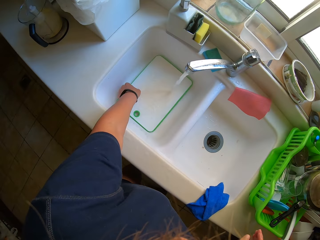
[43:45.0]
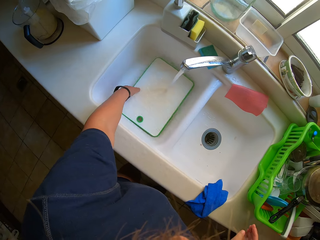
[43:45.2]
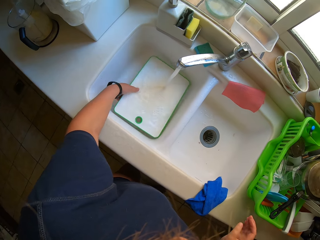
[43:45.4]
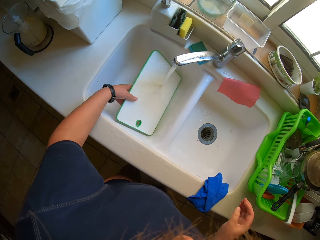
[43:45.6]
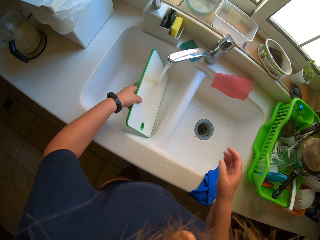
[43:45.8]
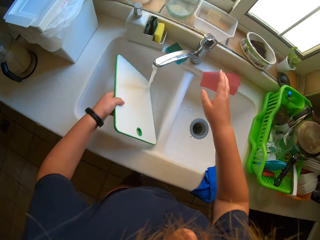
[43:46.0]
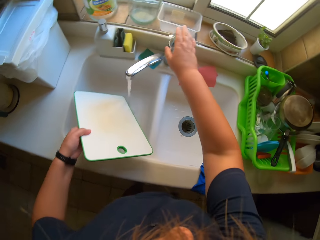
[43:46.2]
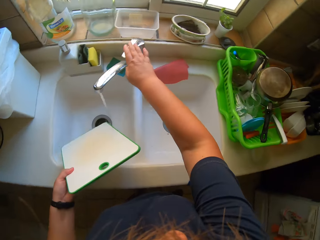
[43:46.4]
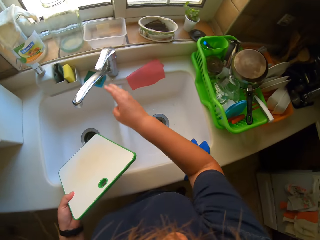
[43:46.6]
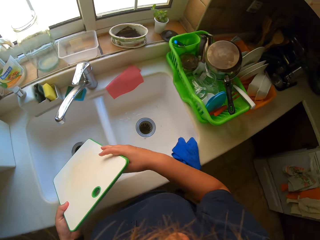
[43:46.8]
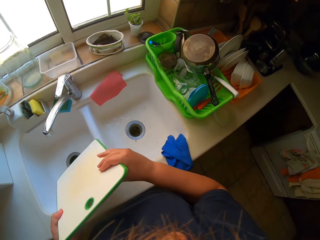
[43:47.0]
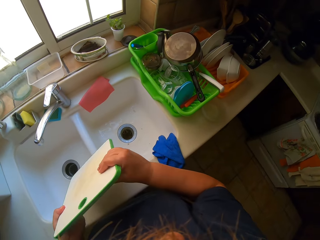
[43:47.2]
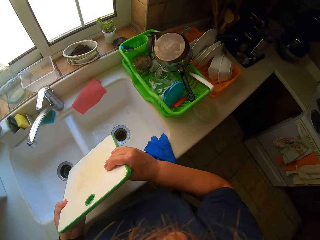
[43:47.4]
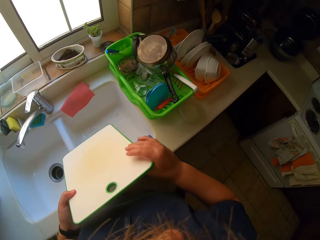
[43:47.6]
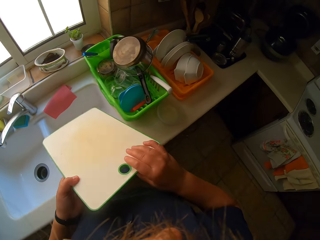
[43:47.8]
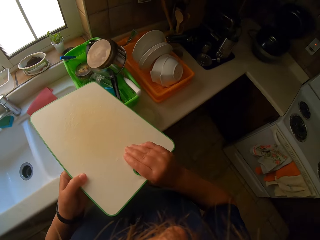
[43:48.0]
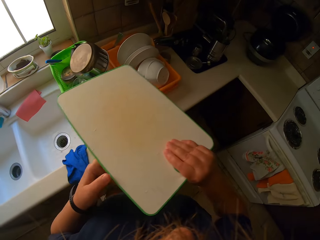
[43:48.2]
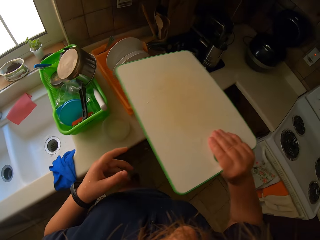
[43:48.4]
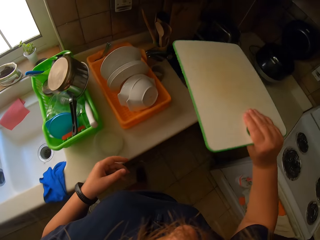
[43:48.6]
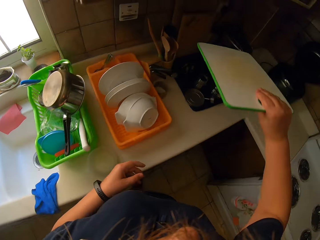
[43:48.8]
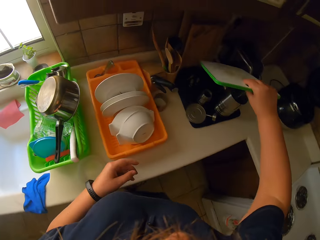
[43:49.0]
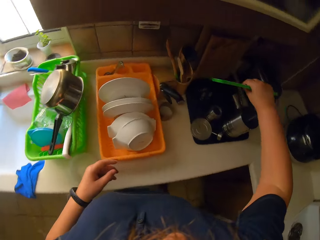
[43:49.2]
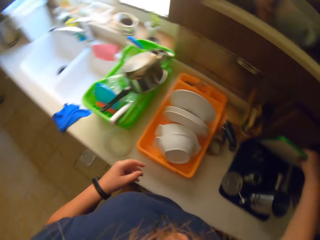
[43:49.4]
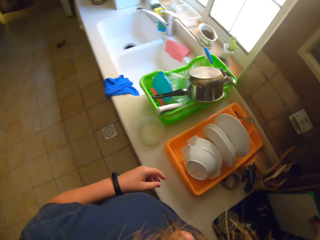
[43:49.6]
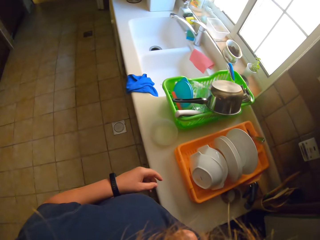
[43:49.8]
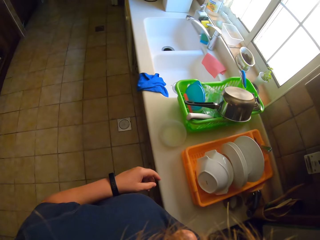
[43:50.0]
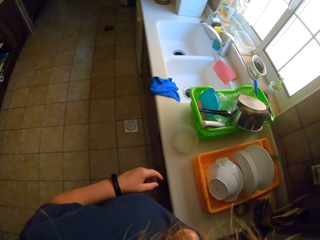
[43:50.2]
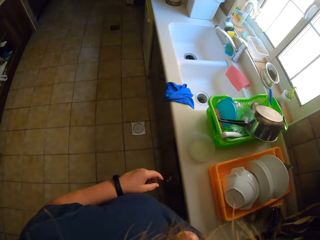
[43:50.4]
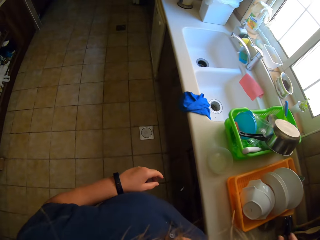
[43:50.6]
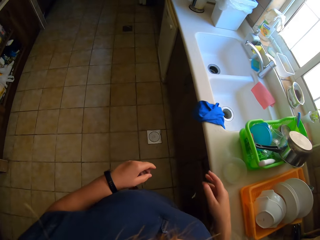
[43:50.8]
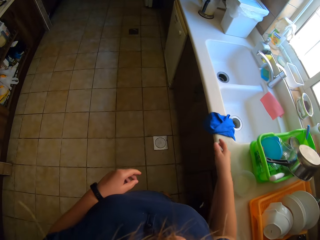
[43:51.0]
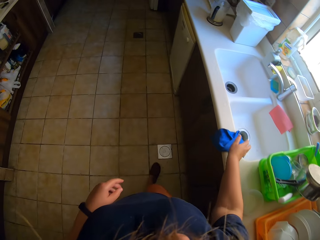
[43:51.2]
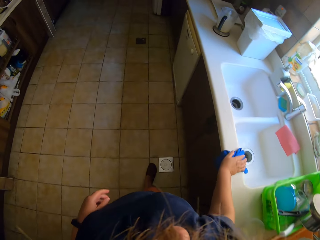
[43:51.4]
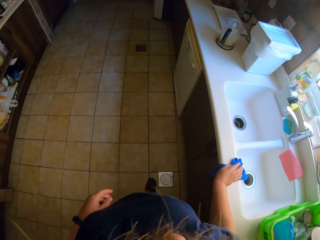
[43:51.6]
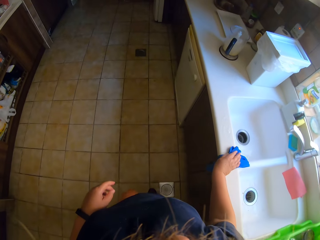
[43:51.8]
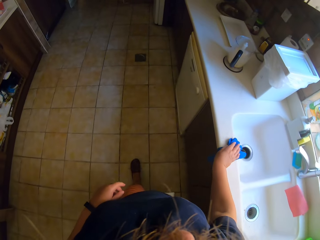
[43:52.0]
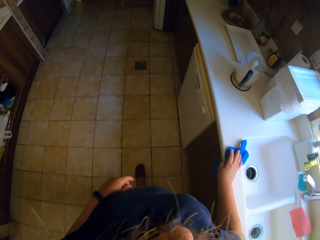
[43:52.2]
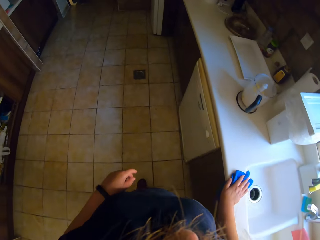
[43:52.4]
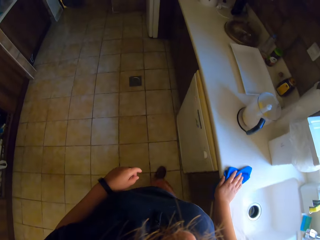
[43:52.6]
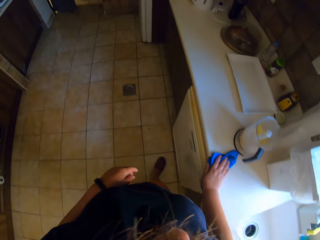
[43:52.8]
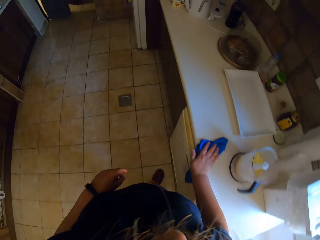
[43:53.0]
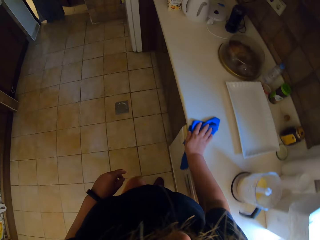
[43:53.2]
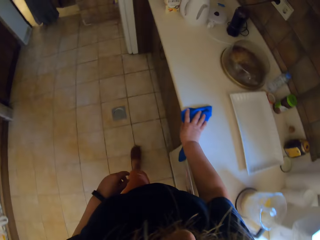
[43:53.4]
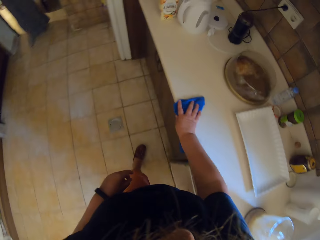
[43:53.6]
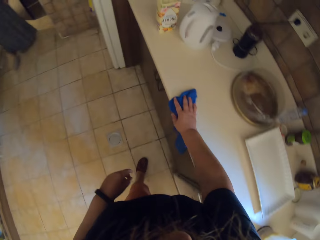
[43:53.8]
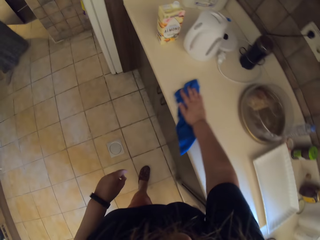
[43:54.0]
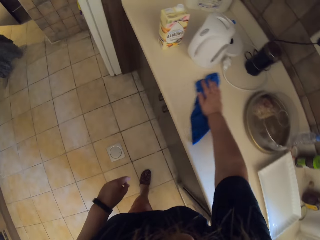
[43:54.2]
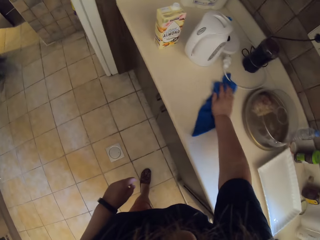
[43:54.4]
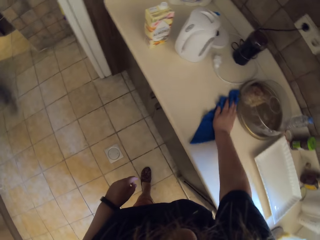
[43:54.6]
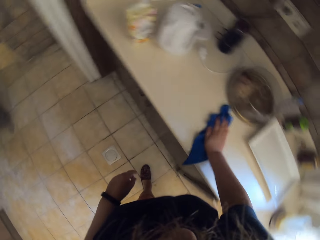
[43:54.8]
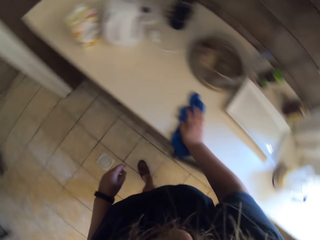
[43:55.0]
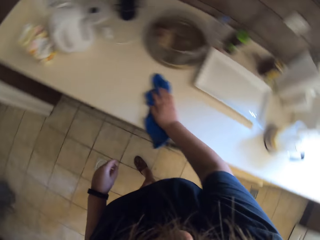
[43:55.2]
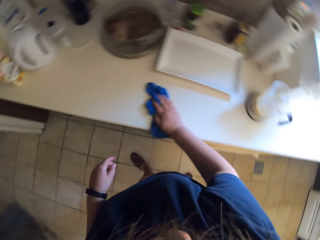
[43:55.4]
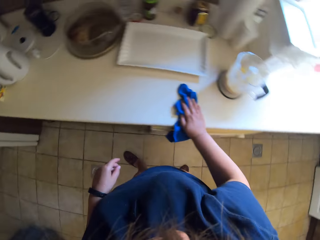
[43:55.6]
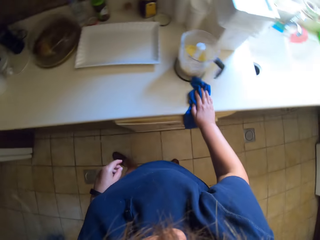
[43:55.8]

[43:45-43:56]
The camera wearer cleans a chopping board. They close the tap. They put the chopping board on the rack. They pick up a cloth. They wipe the surface.

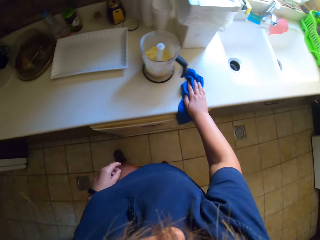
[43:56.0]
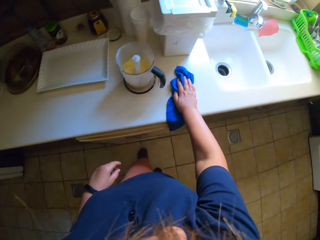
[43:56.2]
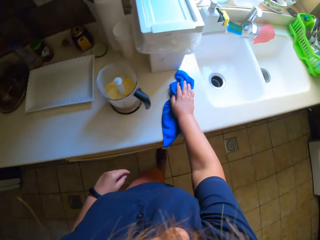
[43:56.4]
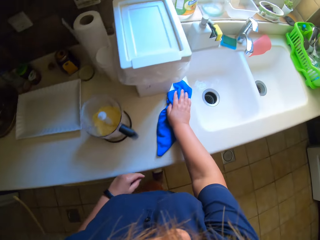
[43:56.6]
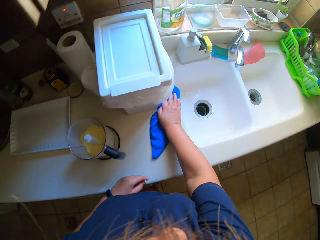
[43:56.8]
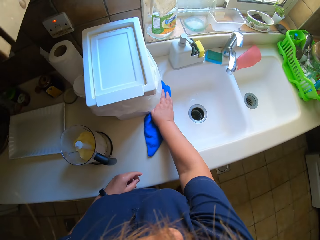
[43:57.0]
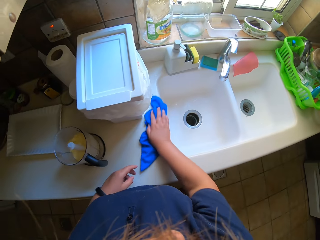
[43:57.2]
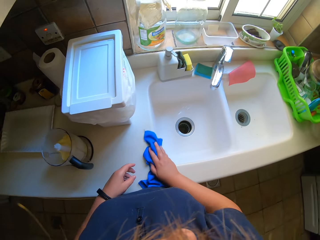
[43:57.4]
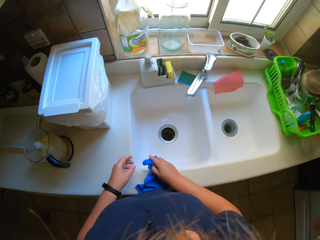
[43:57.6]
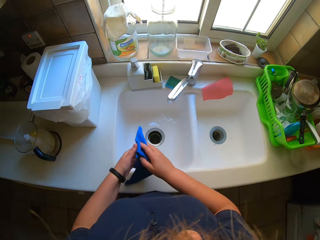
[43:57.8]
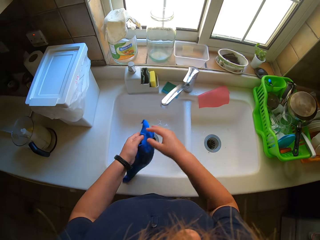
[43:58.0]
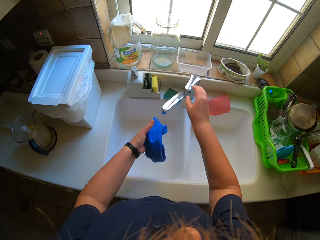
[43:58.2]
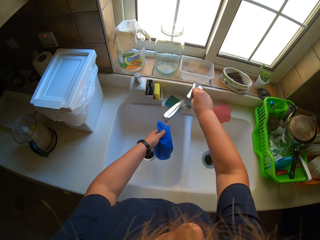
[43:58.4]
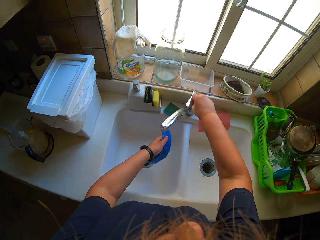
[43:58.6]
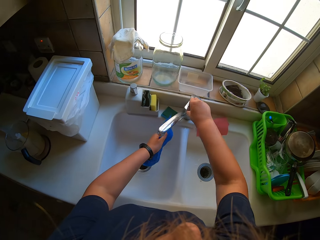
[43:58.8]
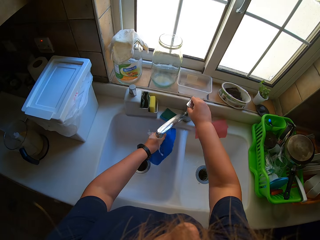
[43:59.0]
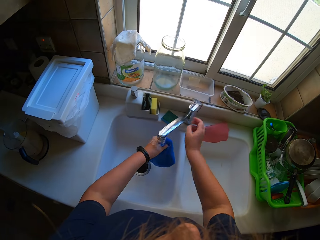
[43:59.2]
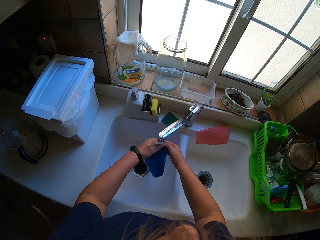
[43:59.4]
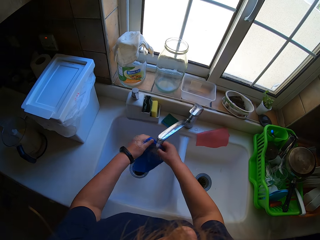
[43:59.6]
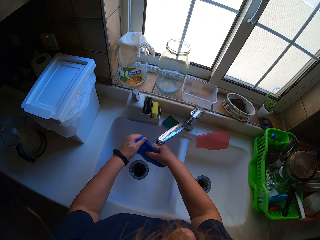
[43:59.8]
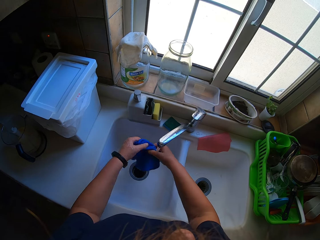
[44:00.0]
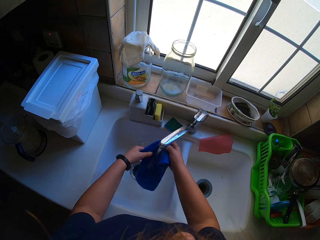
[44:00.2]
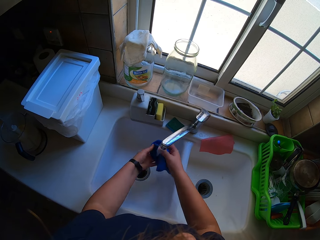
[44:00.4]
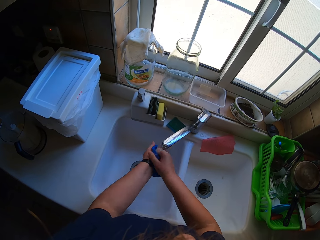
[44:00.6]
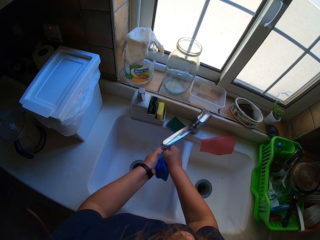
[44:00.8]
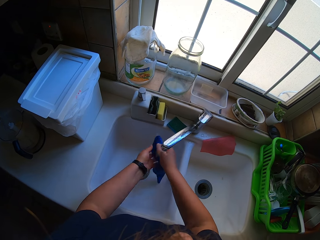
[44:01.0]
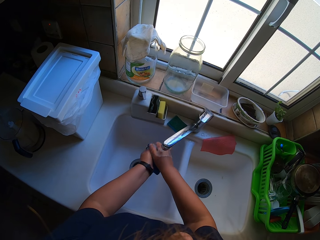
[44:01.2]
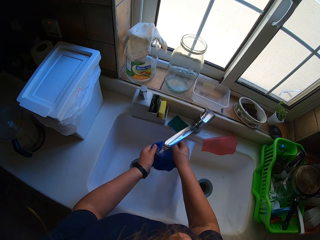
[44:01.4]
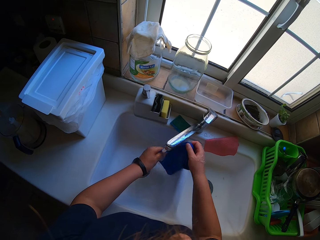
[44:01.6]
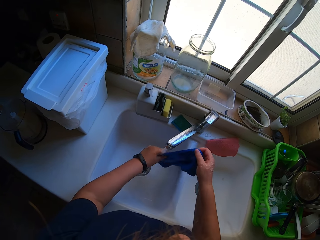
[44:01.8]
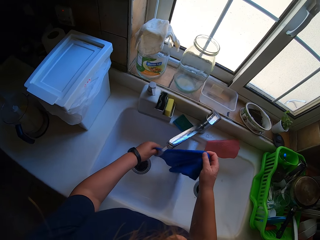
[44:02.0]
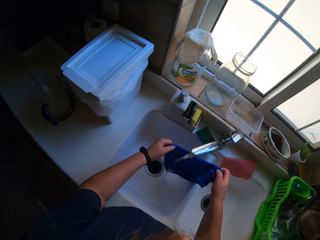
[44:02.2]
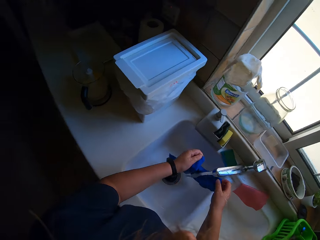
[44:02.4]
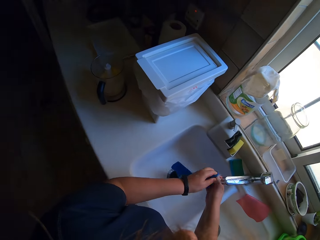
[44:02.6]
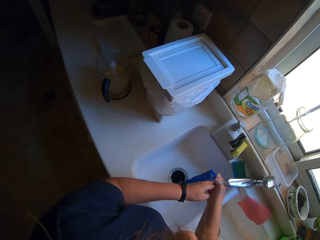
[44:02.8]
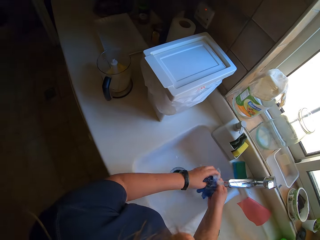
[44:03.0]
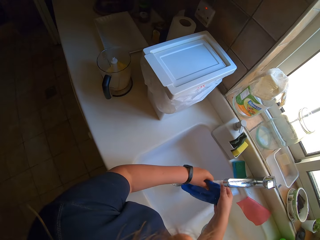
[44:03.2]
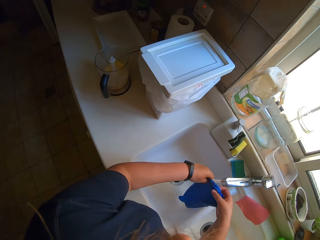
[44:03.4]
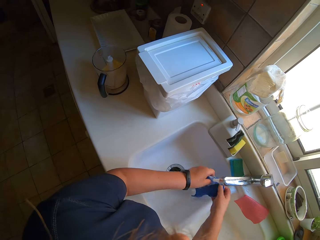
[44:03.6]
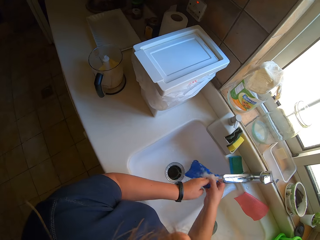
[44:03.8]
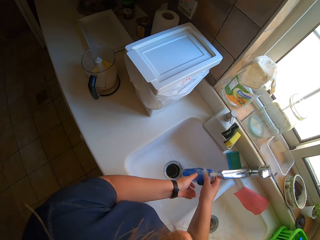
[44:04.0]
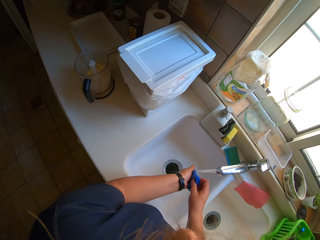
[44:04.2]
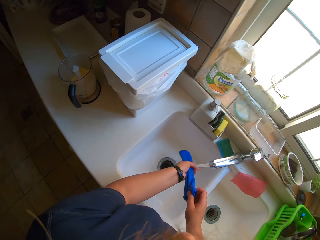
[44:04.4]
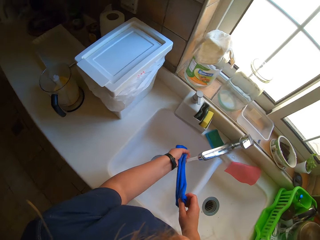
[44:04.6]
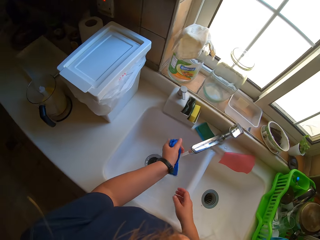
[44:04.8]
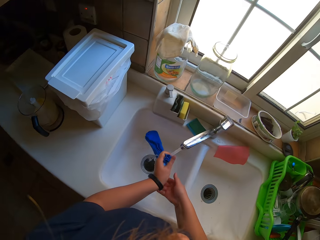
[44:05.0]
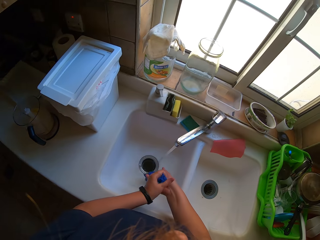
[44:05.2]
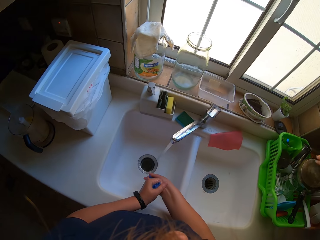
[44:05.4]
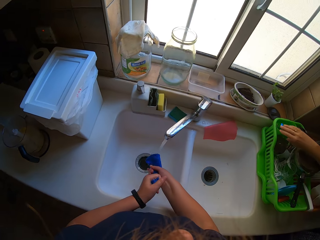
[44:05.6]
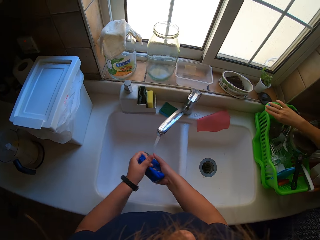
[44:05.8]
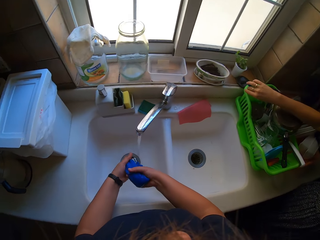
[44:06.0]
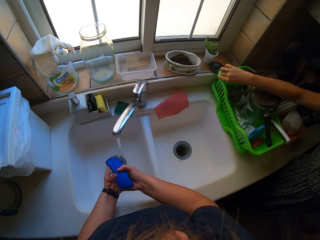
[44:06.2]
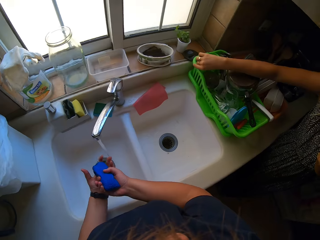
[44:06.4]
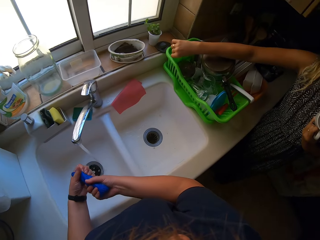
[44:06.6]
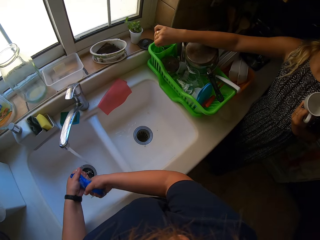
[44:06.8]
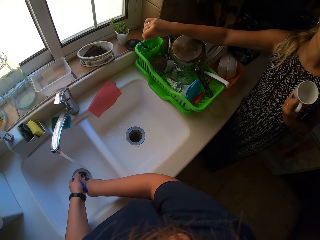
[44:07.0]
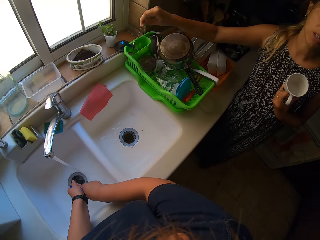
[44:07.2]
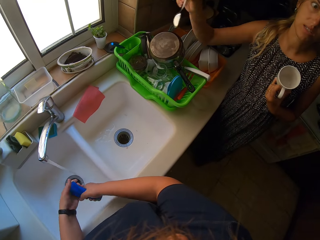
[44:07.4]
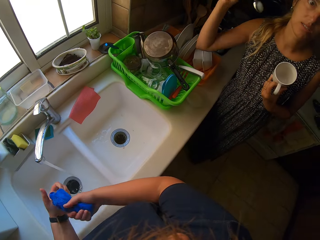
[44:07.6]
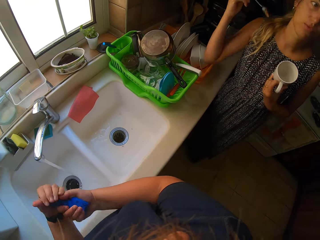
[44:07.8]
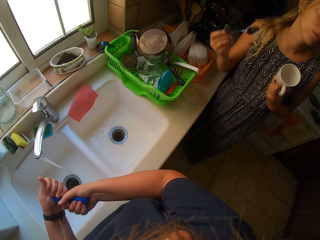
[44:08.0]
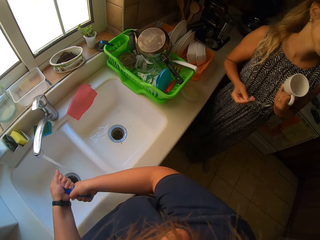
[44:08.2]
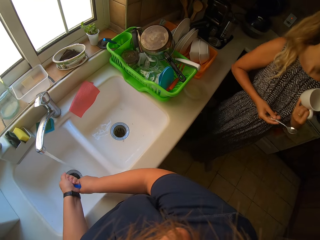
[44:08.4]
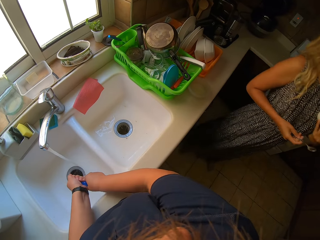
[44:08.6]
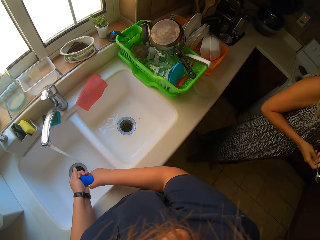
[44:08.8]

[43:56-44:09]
The camera wearer opens the tap. They rinse the cloth or towel. They talk to a woman. The woman picks up a spoon.
